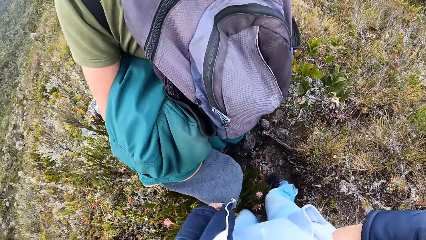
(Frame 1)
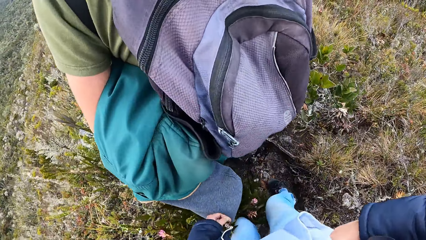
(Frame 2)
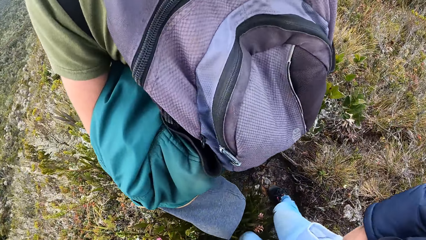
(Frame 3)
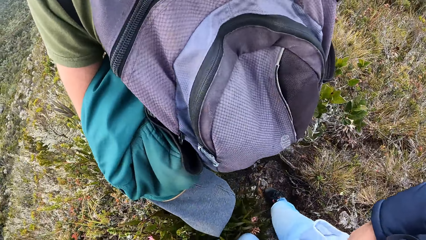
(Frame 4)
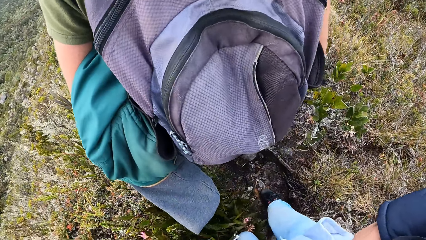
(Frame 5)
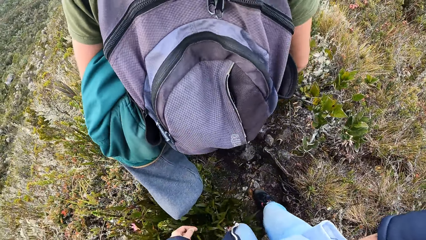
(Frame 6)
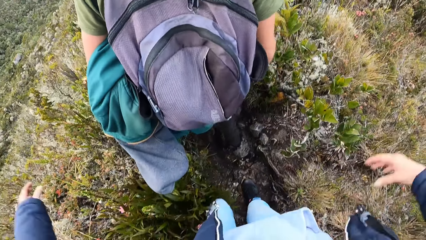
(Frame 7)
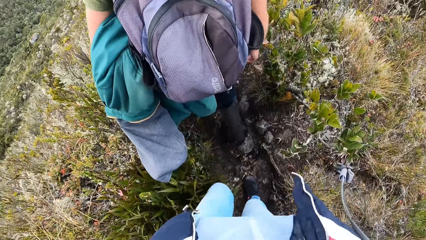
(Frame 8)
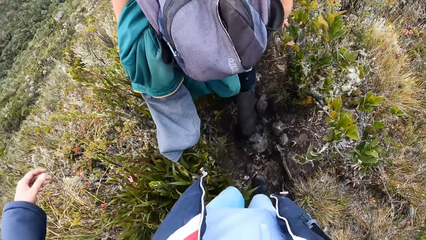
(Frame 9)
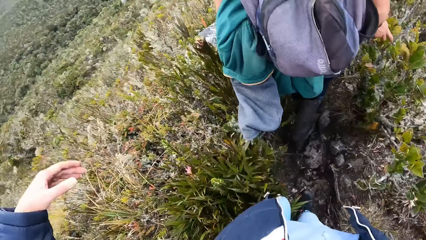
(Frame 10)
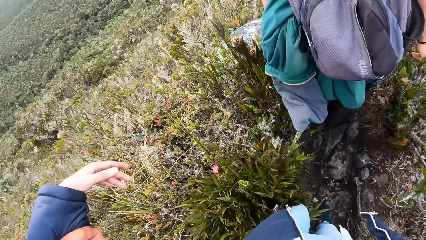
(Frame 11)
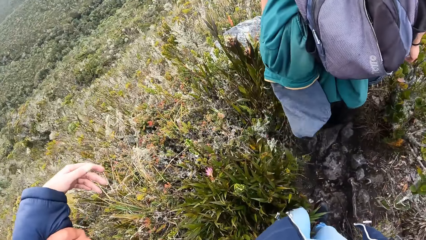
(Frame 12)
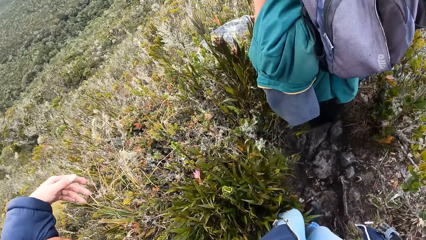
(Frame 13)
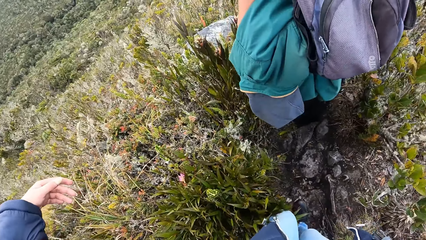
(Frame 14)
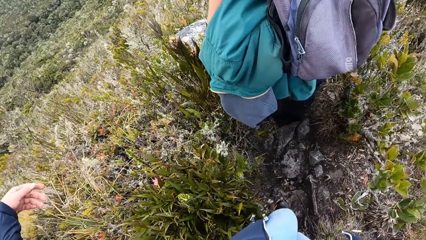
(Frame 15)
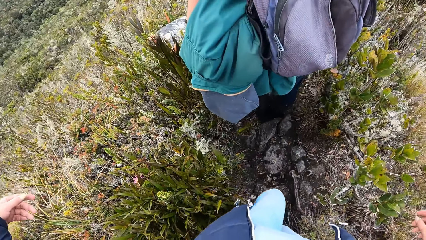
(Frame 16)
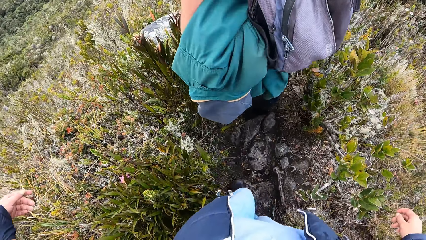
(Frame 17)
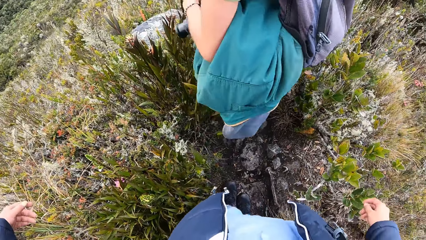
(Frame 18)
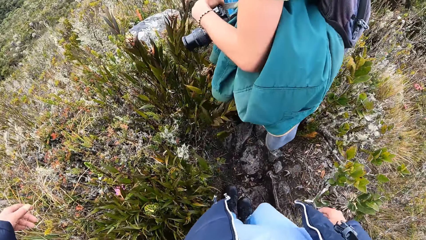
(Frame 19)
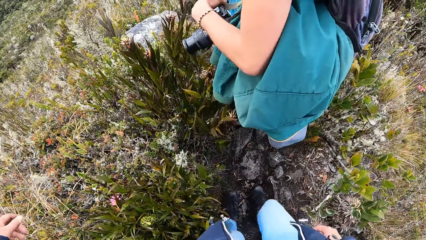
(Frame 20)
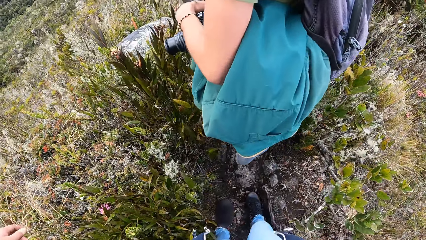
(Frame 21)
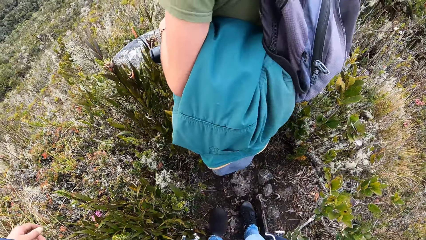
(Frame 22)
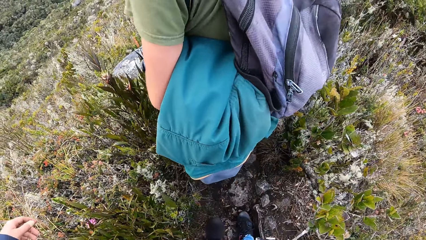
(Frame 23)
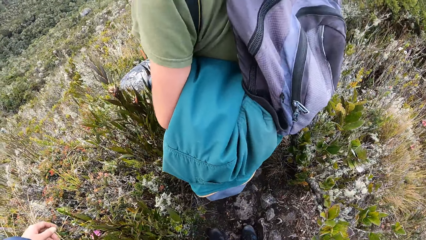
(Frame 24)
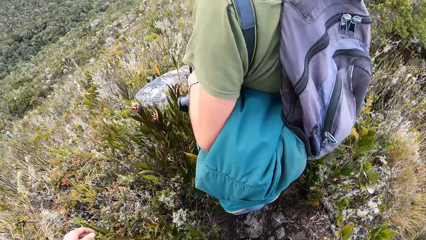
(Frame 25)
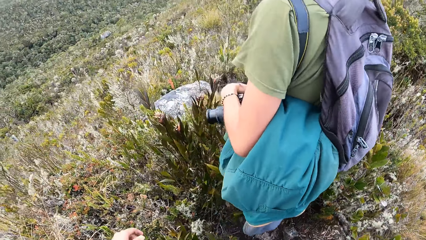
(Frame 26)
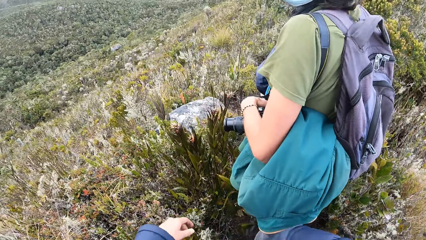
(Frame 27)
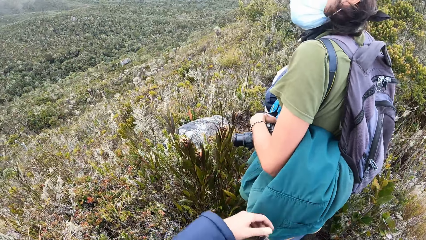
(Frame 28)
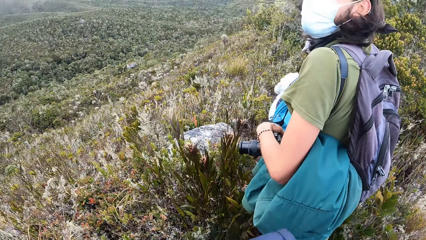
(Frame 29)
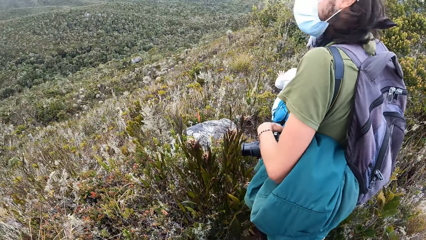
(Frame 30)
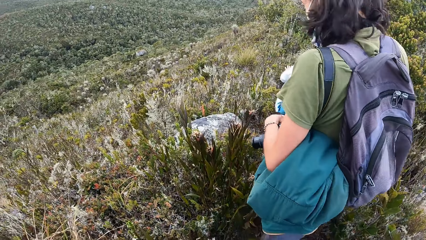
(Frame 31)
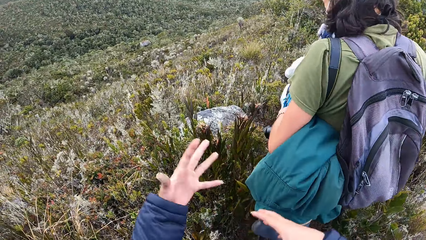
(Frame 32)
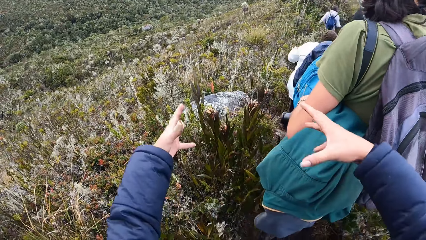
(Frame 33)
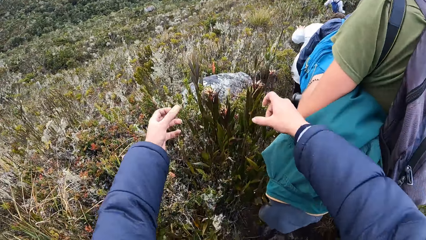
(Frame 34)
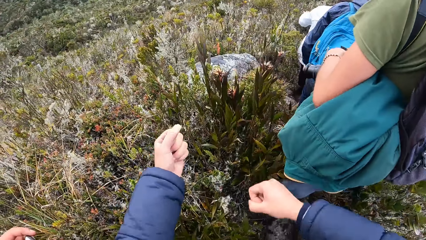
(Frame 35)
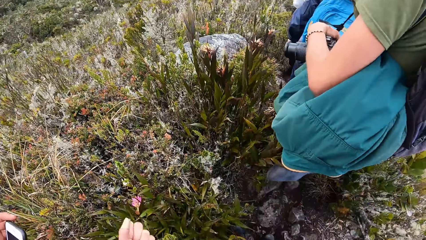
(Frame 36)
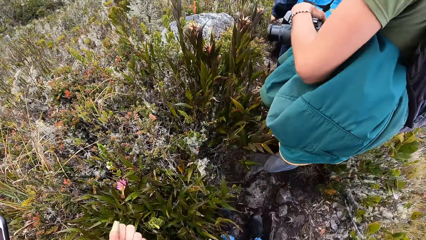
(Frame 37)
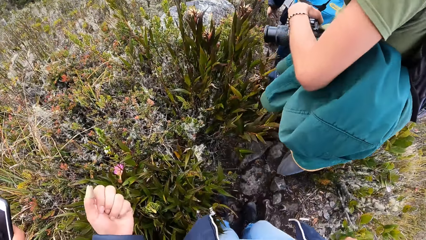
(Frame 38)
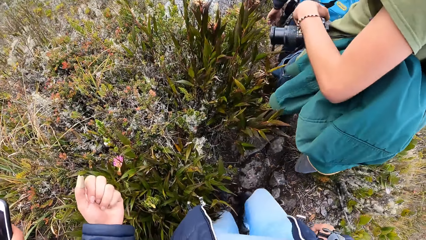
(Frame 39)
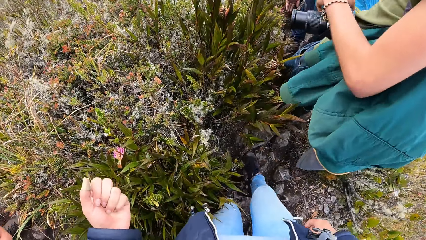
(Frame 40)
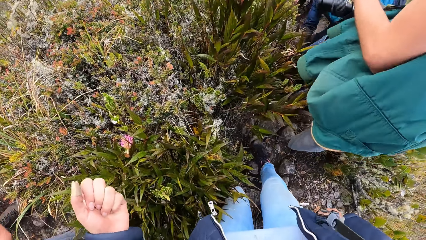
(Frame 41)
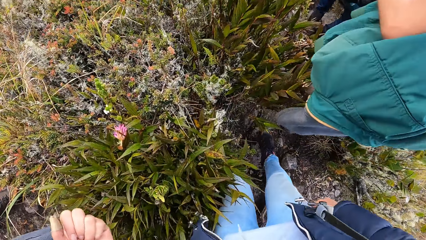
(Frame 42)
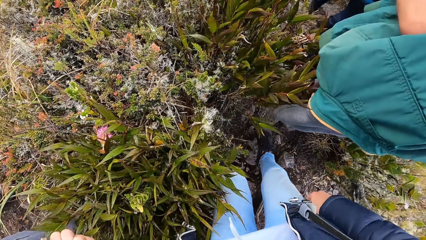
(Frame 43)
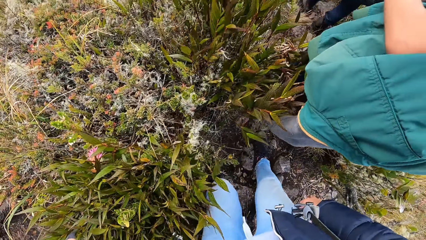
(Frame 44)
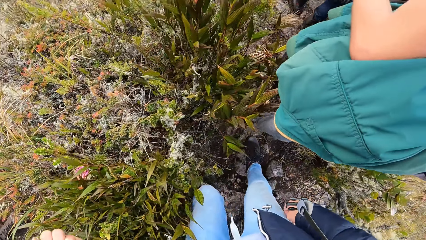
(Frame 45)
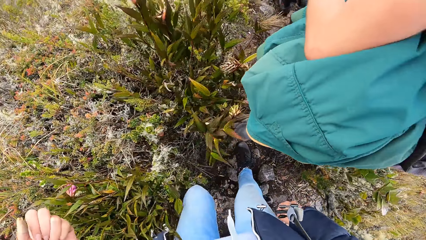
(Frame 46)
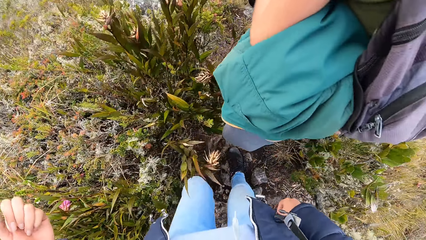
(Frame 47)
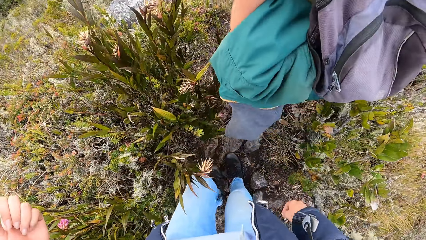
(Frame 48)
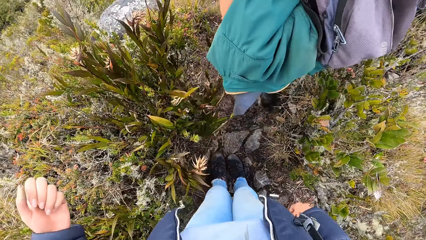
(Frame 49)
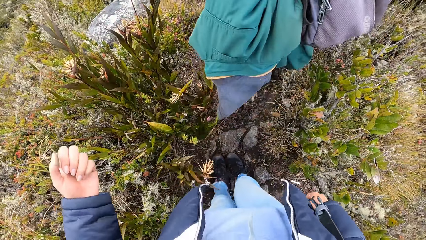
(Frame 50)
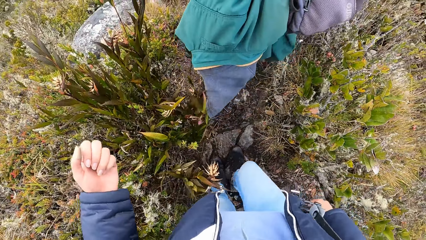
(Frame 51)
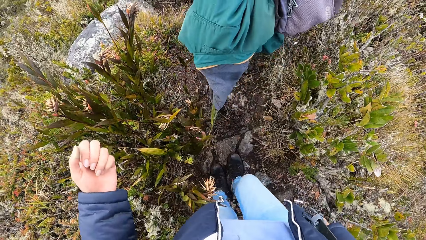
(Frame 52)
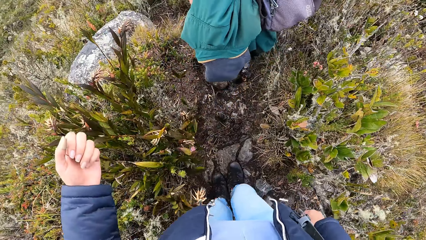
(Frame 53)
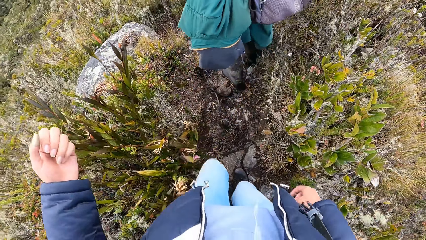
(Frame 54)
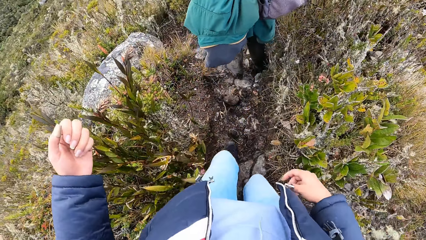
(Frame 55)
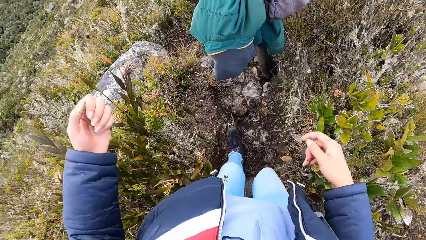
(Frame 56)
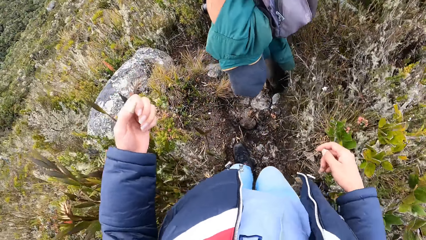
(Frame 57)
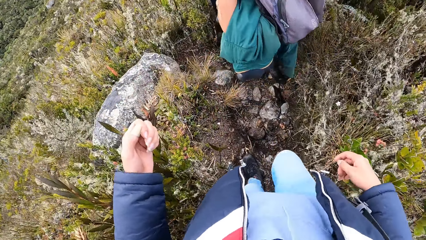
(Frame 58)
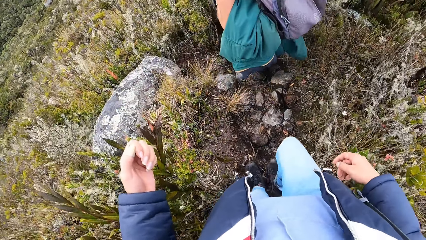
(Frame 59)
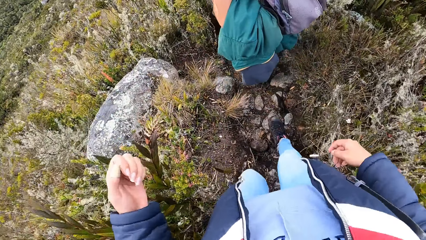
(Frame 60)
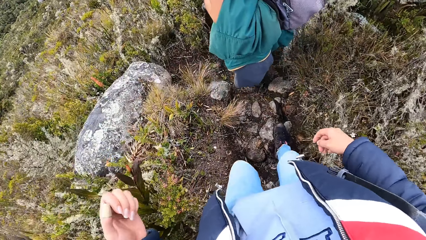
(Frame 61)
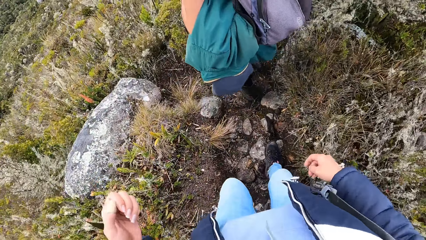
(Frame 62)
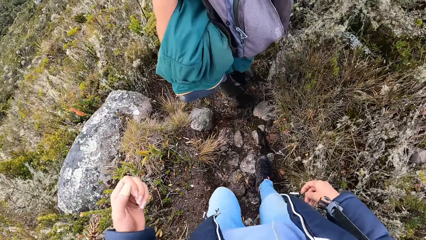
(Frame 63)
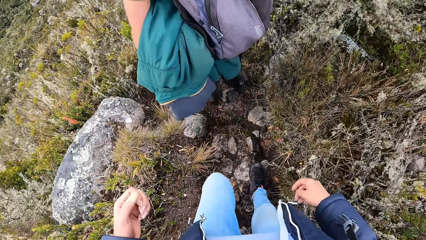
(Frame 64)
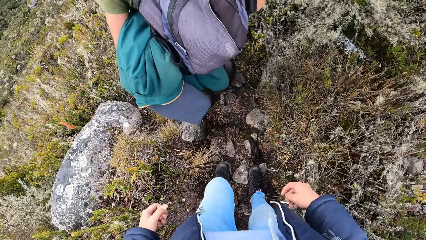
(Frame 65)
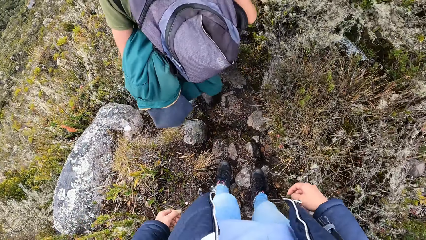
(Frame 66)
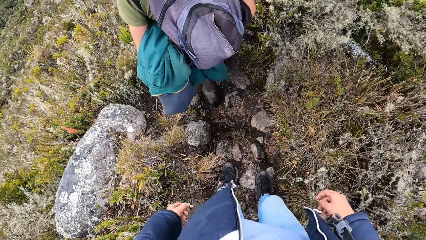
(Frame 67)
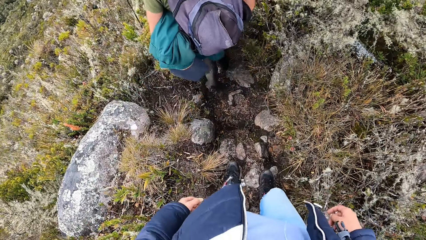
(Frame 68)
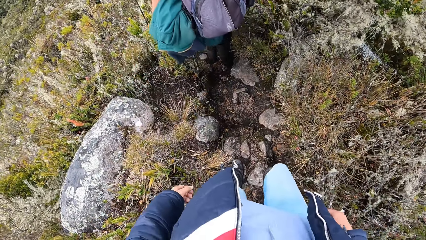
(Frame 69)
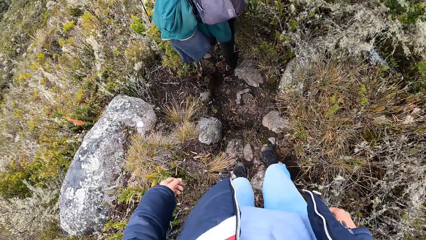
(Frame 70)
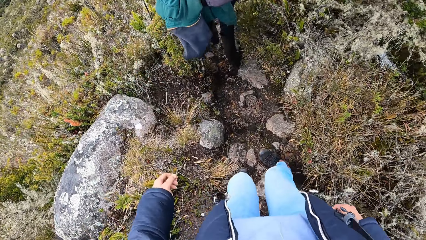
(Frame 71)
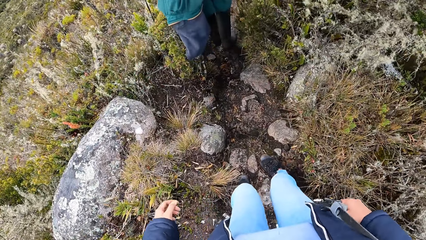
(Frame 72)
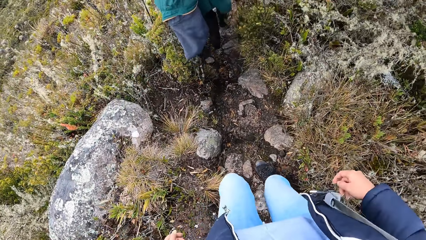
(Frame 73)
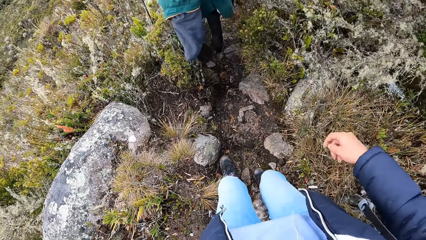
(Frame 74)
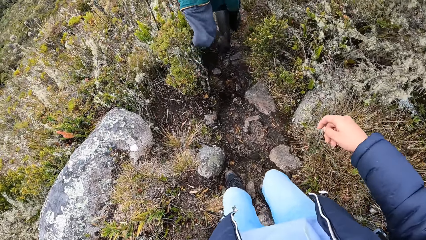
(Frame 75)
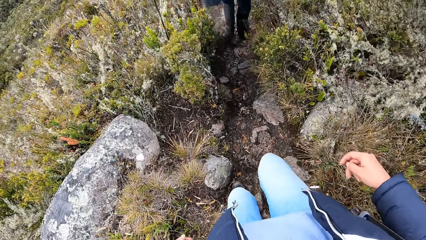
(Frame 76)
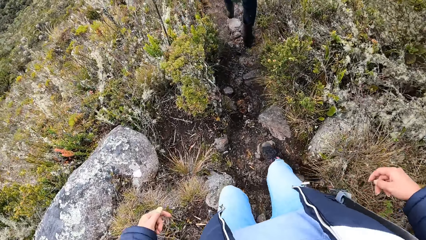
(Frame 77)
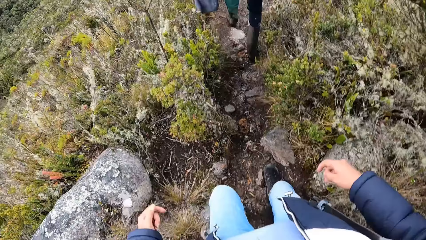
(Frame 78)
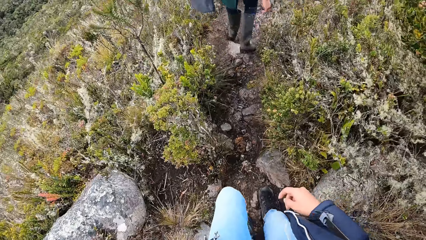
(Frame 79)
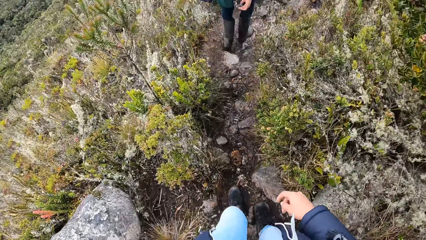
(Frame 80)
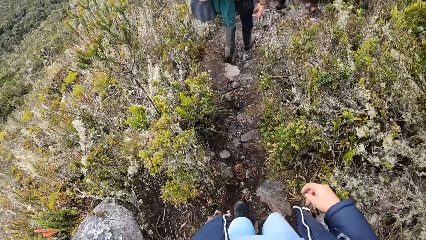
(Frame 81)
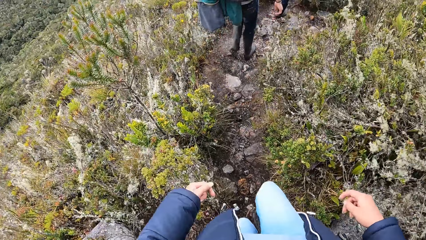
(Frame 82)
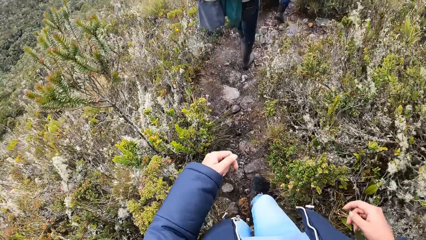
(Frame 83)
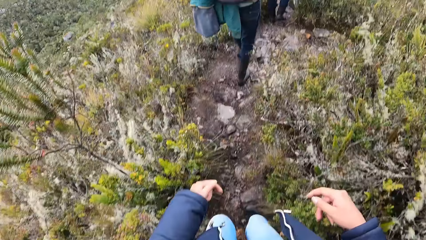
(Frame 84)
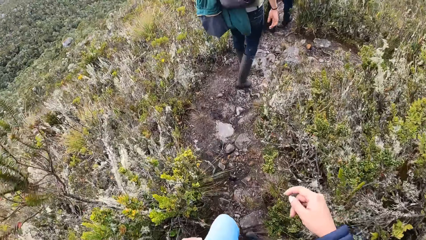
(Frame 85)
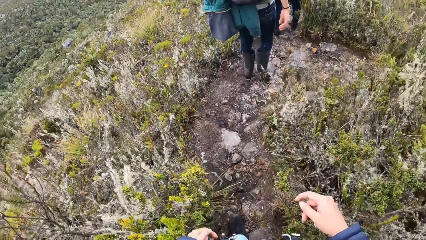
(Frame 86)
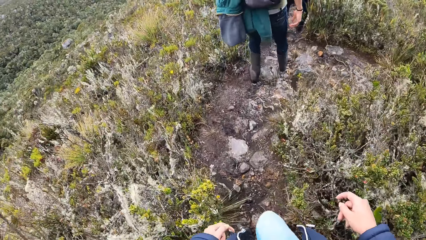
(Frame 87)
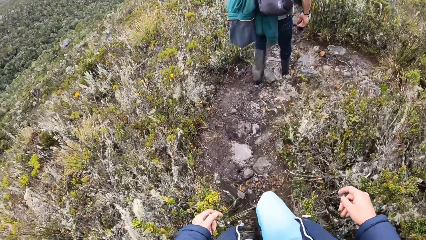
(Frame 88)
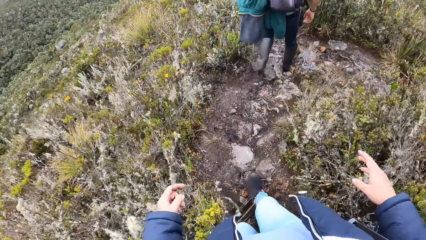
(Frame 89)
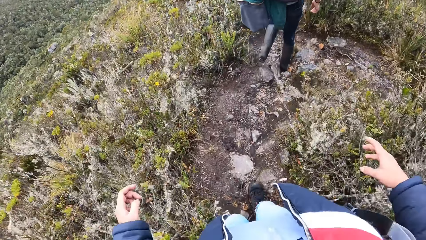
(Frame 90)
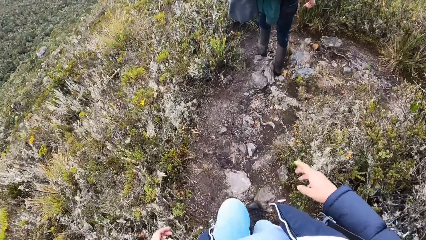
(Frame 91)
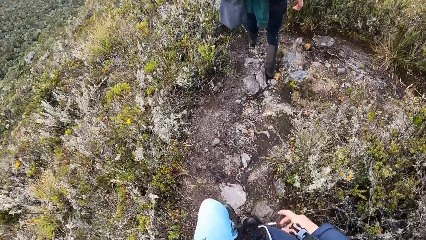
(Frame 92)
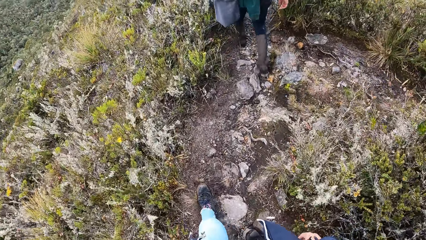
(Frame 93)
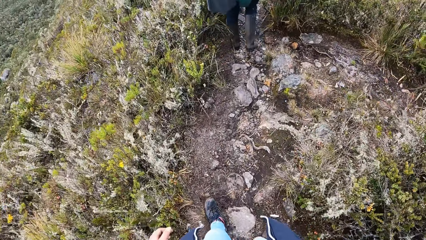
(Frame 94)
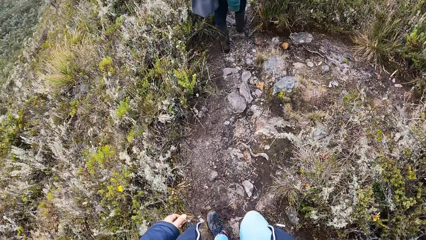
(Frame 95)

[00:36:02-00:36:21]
The camera wearer walks down the hill. They gesture at a man. They walk down the hill.
